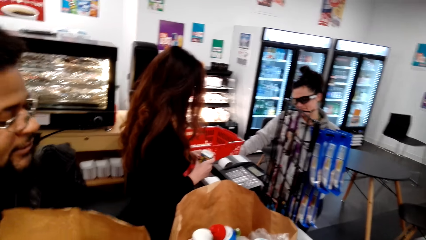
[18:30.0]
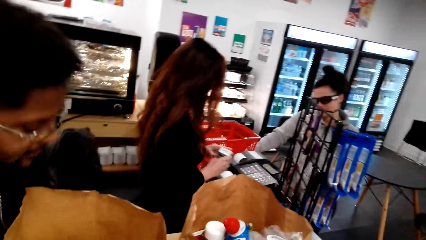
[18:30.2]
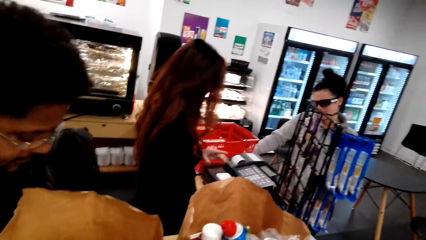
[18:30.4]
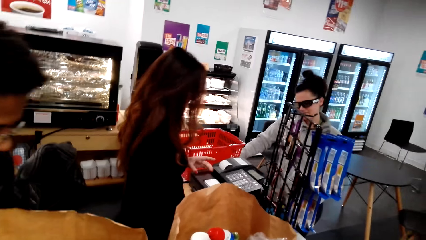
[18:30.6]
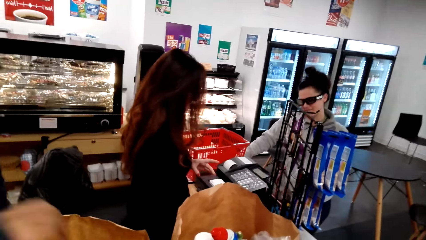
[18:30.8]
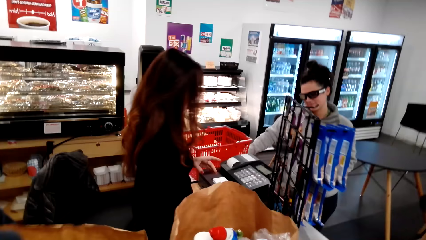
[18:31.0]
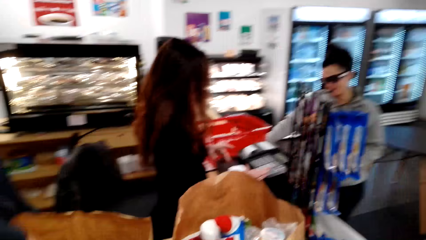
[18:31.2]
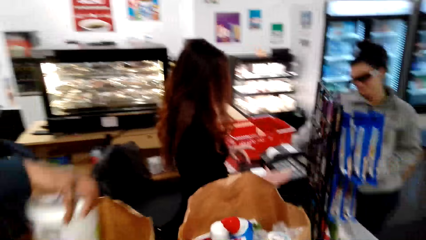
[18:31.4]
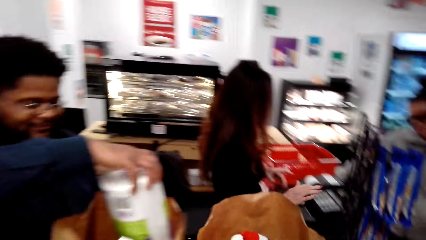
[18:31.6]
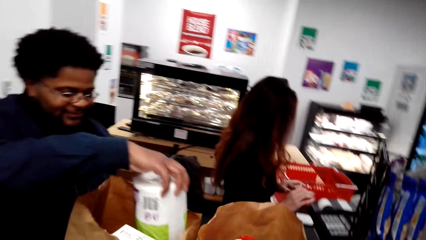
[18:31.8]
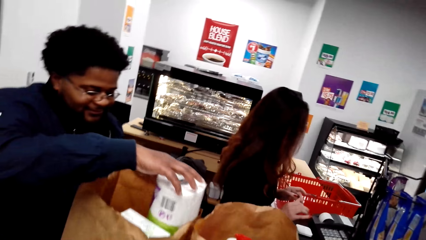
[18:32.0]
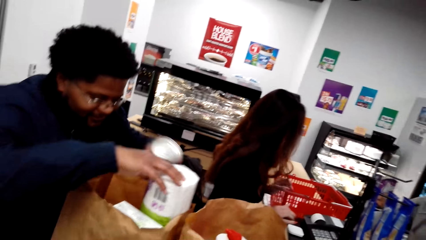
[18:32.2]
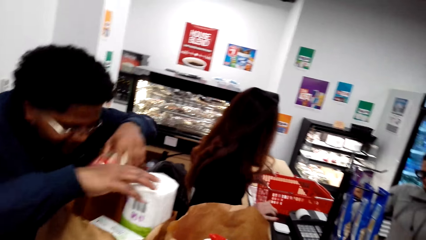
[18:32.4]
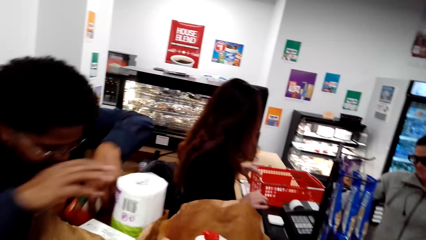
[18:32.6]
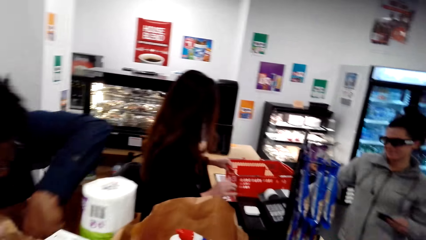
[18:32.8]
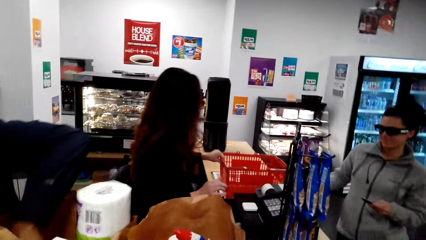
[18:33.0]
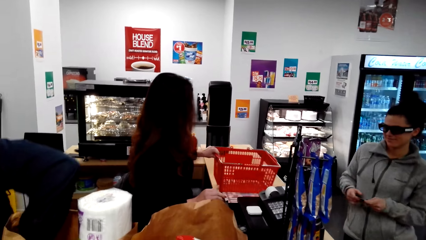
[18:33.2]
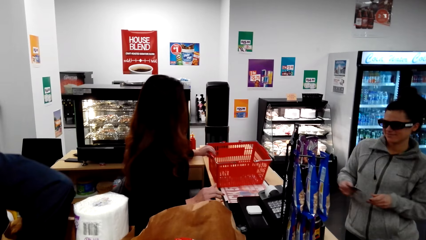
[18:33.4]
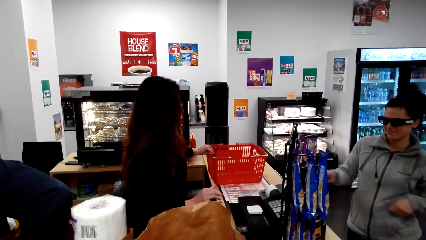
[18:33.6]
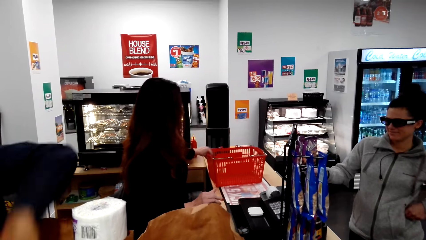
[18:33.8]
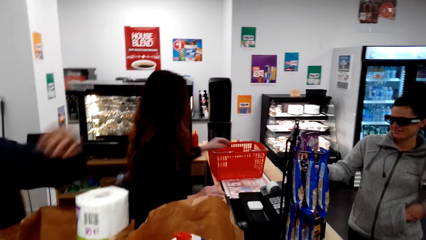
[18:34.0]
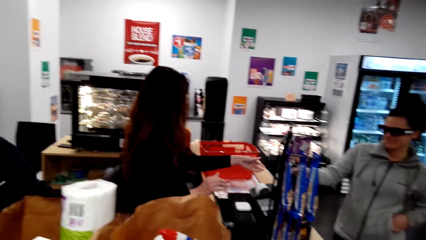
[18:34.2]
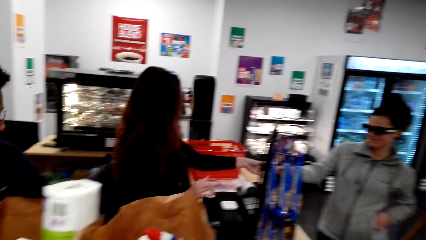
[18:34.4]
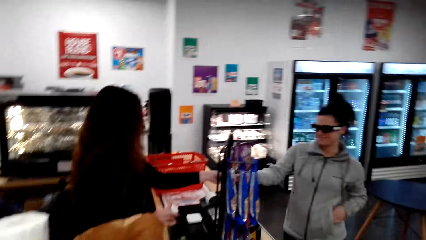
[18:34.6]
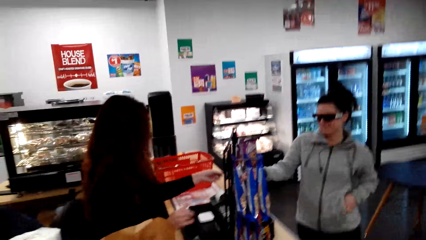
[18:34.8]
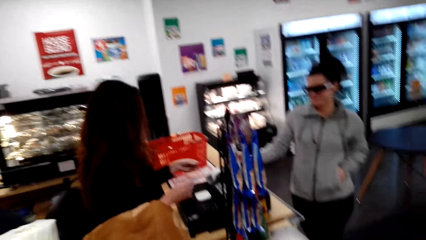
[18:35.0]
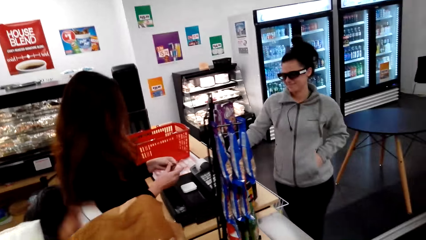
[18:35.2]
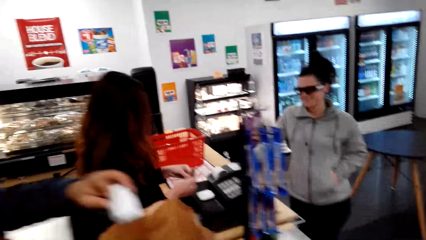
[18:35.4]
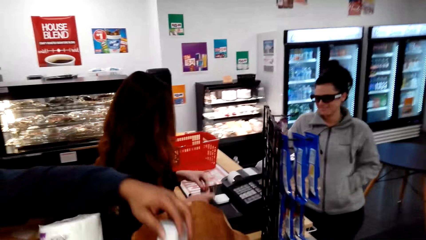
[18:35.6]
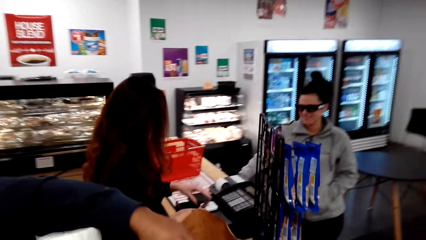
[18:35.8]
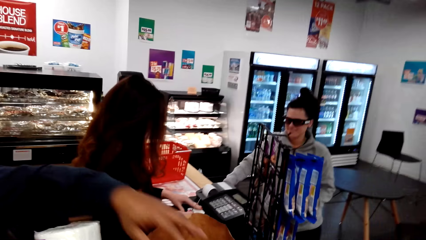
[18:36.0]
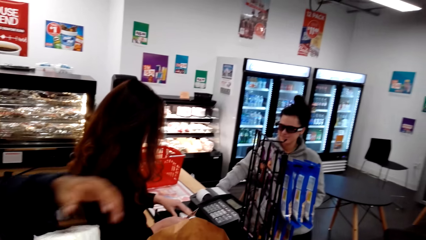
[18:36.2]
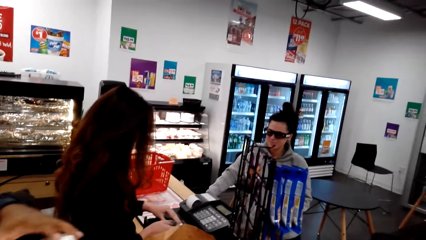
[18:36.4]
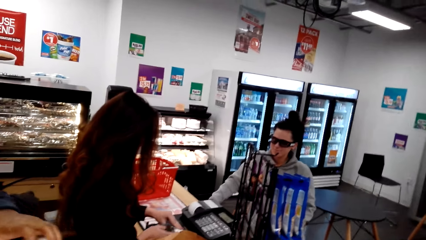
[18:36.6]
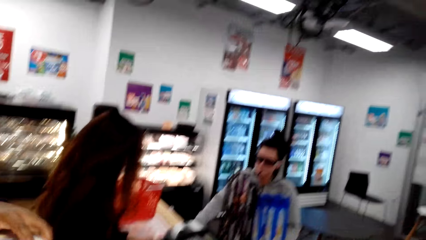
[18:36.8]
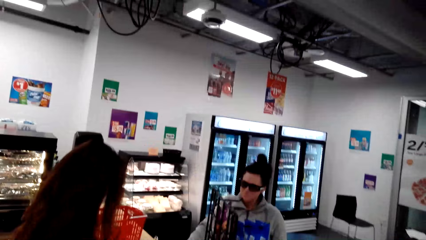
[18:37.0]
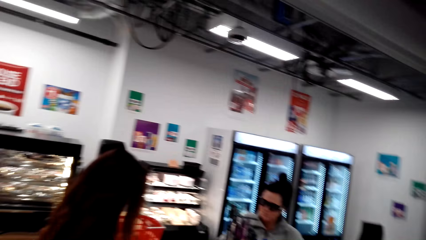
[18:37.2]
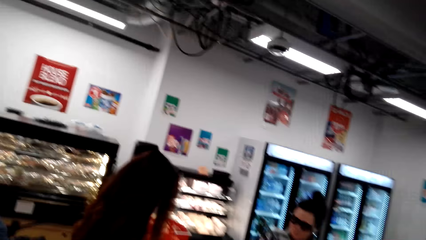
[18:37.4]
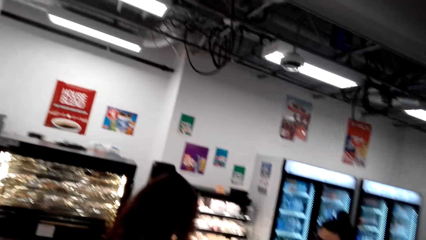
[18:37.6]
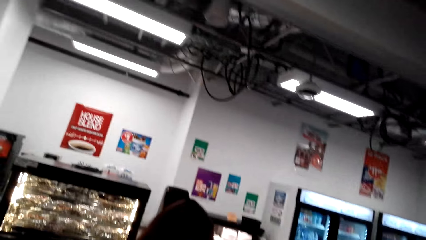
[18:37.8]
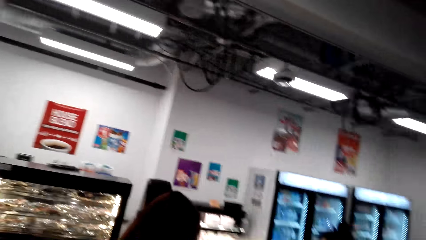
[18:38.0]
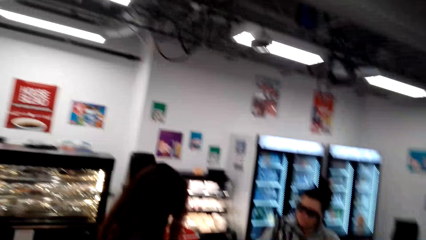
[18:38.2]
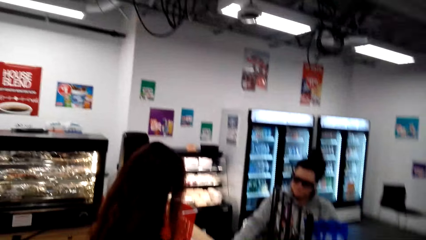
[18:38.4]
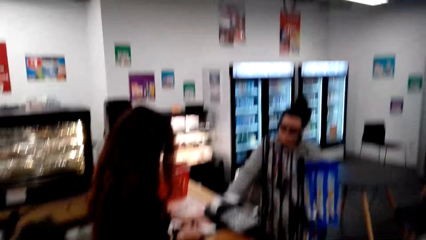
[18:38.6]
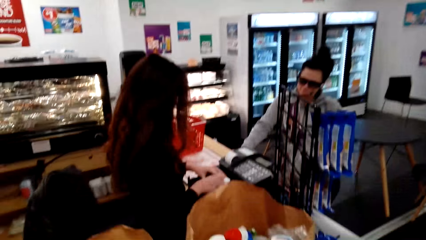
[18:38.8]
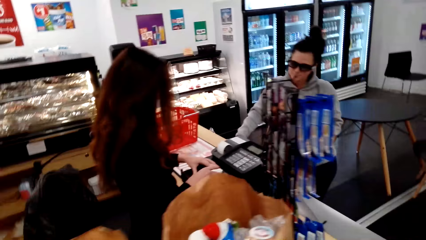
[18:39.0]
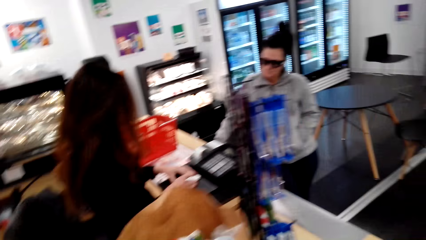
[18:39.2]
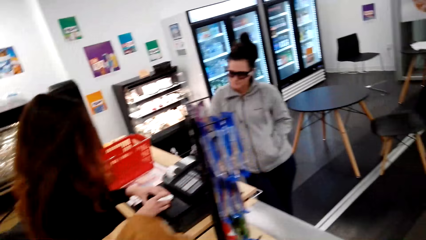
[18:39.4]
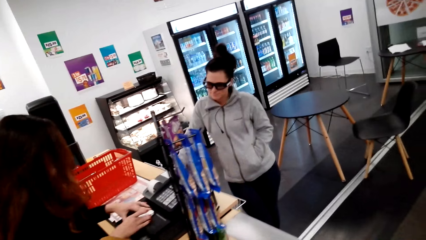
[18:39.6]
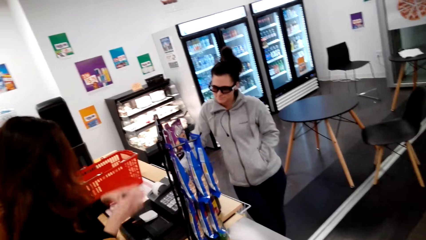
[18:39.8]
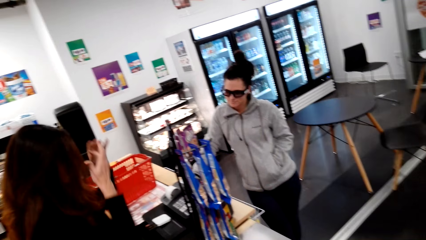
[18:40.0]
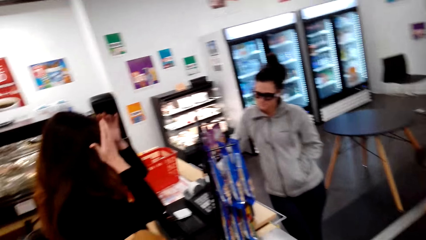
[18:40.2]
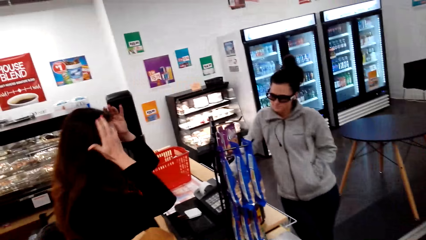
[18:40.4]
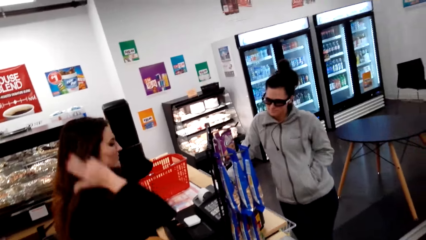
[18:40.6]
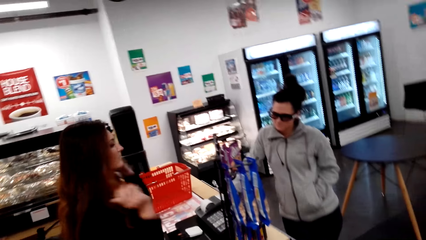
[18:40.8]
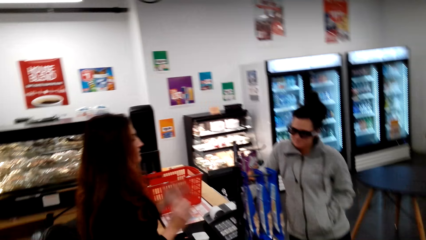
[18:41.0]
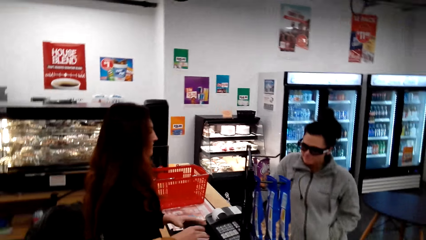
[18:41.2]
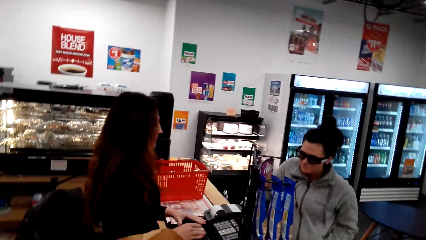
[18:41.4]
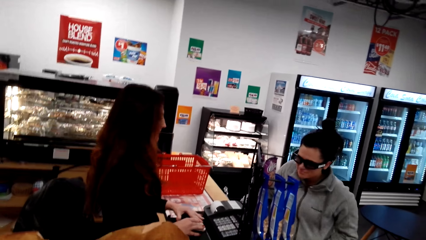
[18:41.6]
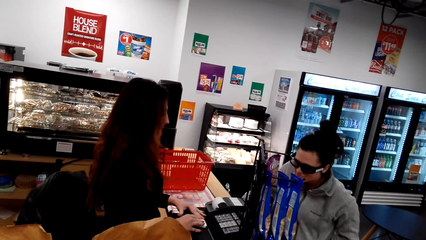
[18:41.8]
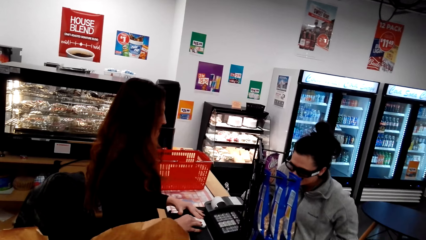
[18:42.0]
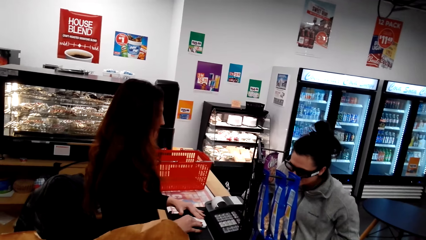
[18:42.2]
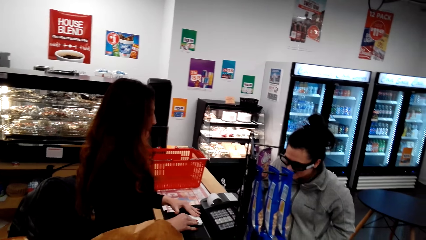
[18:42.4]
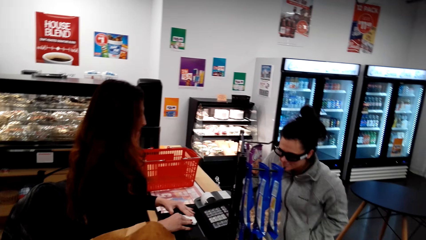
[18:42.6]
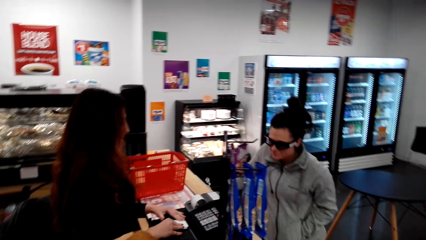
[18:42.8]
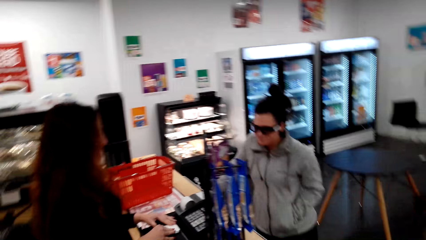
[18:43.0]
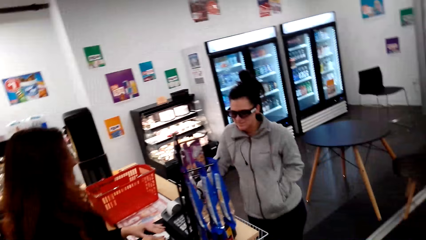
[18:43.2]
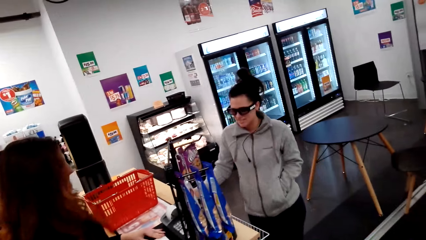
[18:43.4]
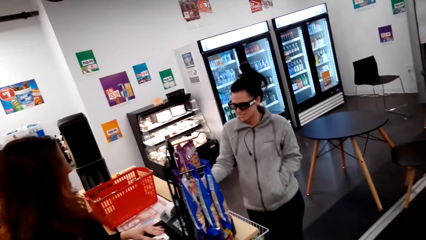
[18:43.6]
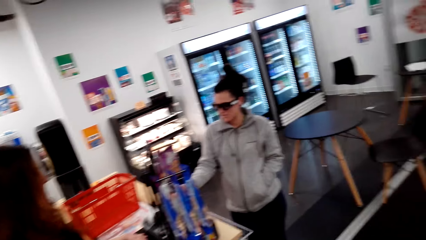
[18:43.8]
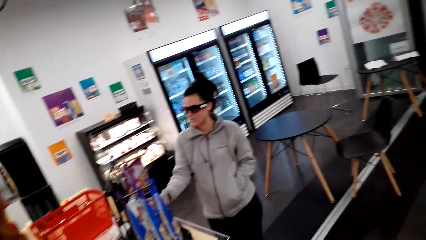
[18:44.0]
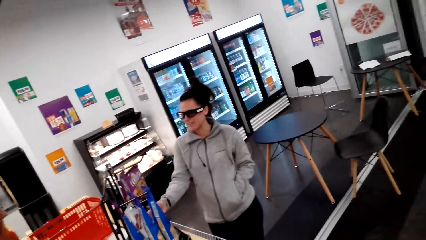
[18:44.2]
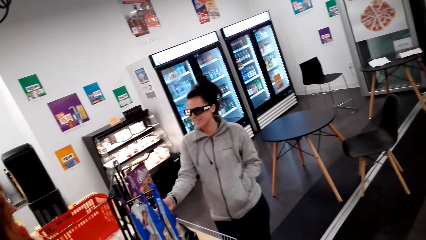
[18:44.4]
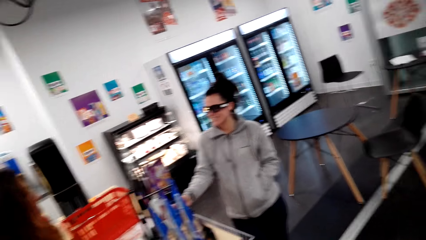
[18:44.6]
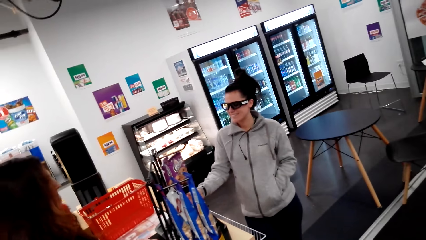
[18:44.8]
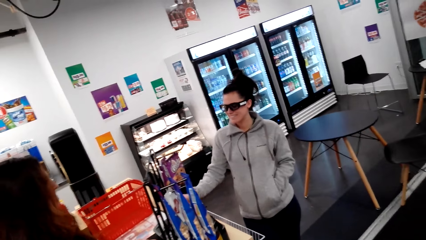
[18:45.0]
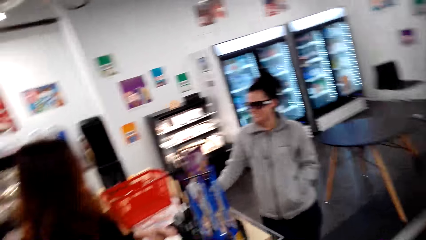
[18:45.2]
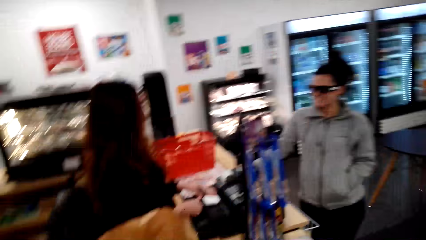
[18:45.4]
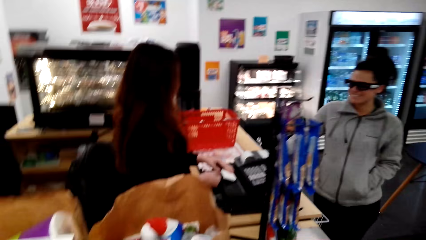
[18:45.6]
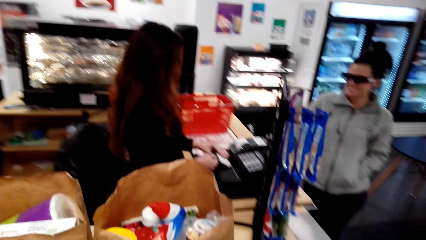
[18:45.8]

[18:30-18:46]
A cashier puts something inside the bag. The camera wearer looks around. The cashier moves hands. The camera wearer looks around. The cashier puts something inside the bag. The camera wearer looks around. They look around.
